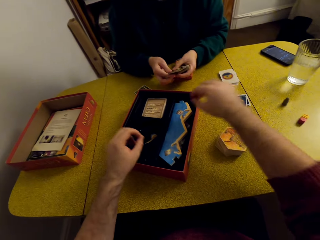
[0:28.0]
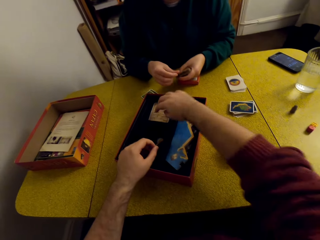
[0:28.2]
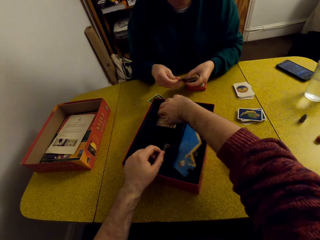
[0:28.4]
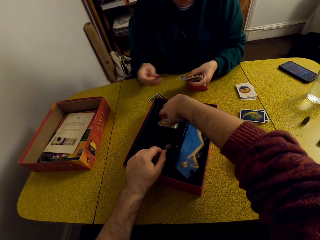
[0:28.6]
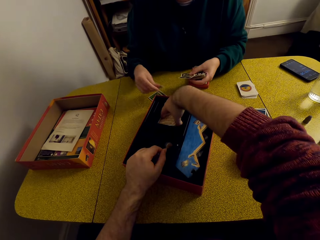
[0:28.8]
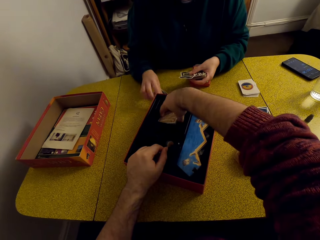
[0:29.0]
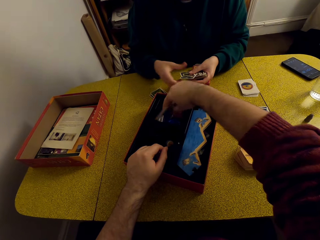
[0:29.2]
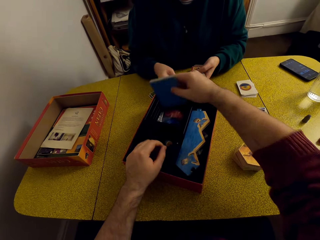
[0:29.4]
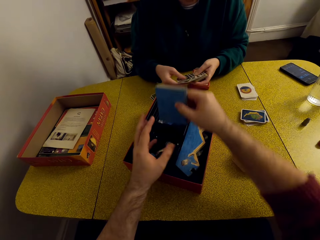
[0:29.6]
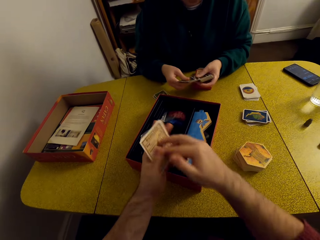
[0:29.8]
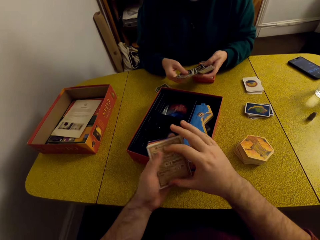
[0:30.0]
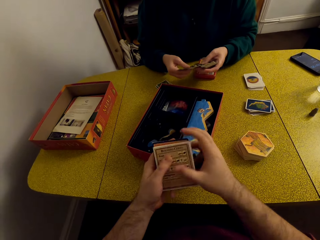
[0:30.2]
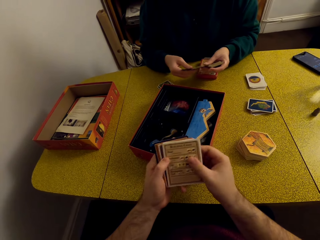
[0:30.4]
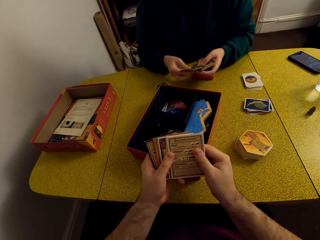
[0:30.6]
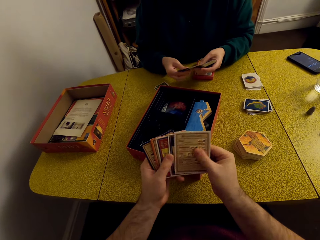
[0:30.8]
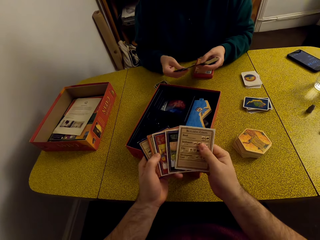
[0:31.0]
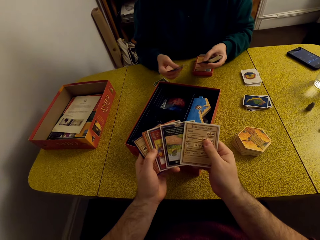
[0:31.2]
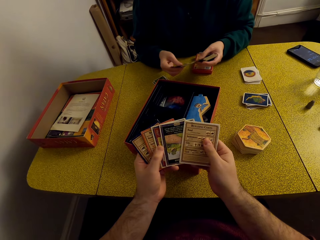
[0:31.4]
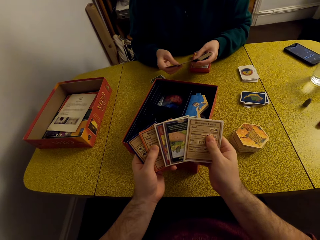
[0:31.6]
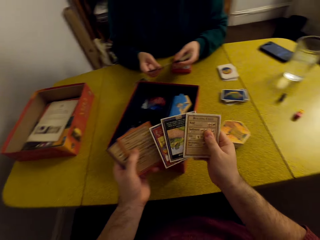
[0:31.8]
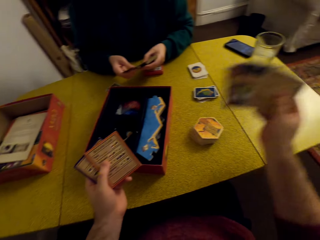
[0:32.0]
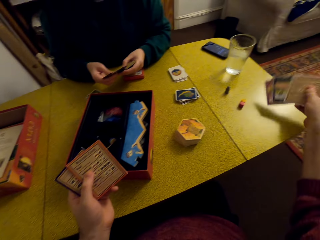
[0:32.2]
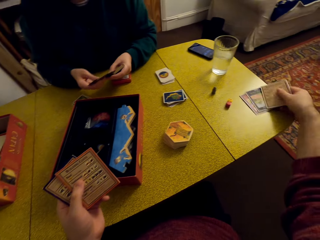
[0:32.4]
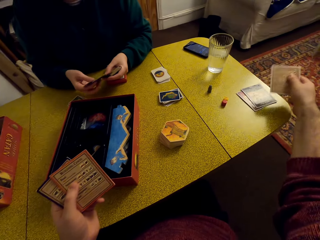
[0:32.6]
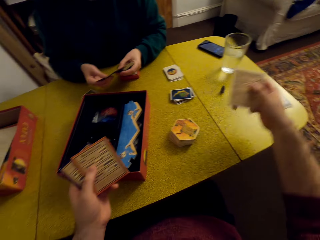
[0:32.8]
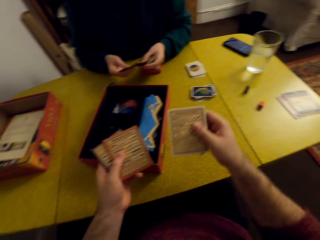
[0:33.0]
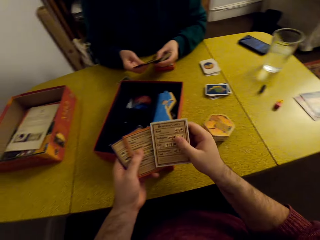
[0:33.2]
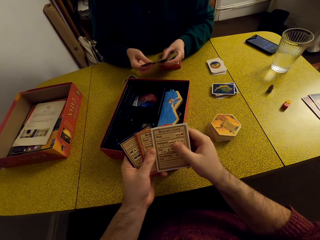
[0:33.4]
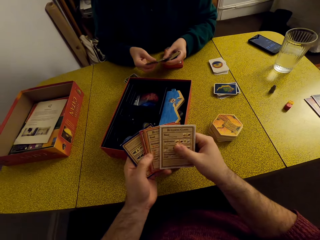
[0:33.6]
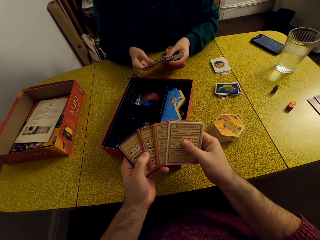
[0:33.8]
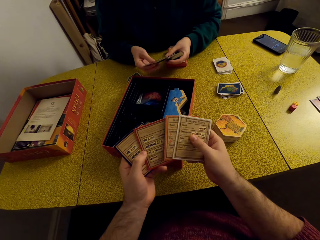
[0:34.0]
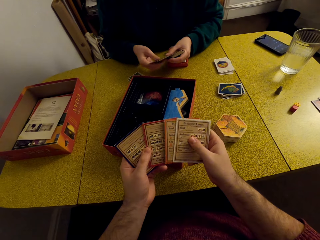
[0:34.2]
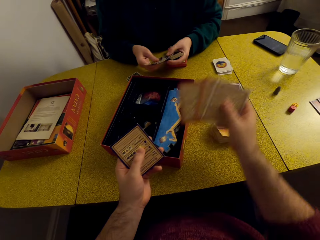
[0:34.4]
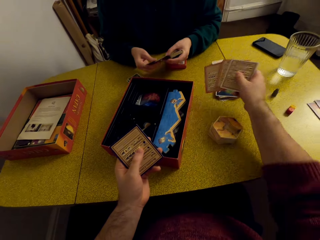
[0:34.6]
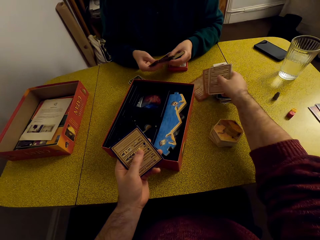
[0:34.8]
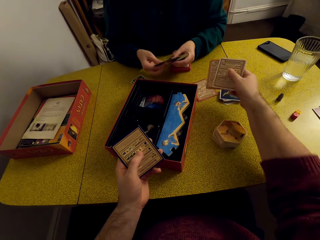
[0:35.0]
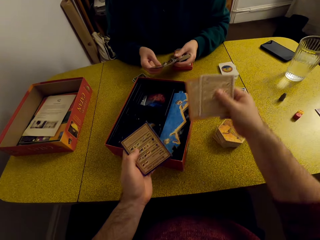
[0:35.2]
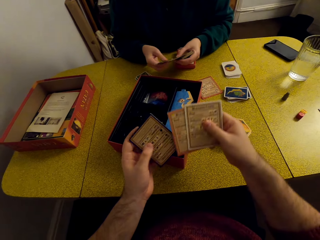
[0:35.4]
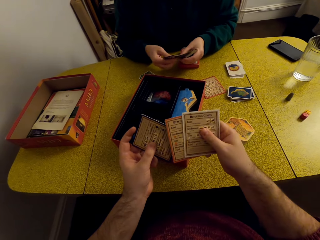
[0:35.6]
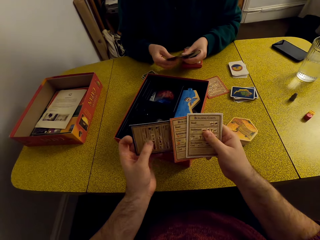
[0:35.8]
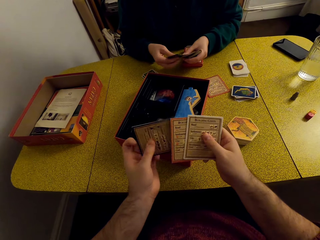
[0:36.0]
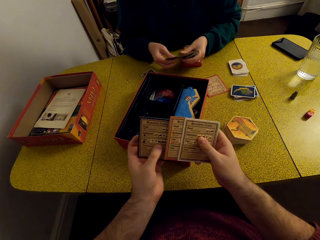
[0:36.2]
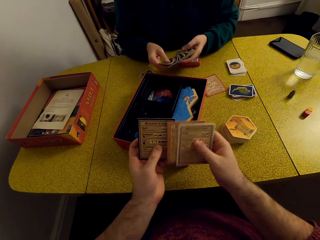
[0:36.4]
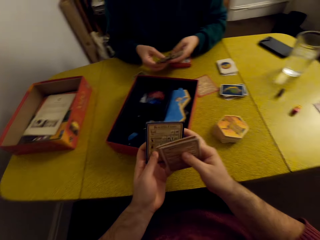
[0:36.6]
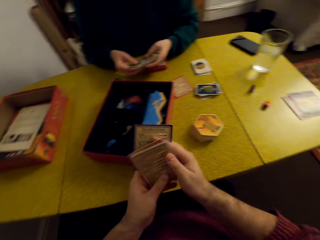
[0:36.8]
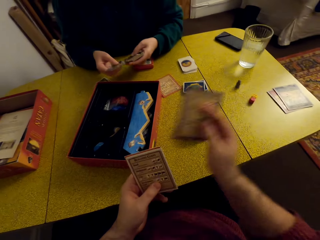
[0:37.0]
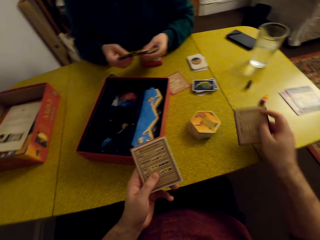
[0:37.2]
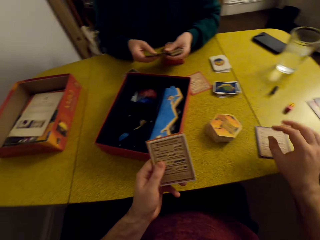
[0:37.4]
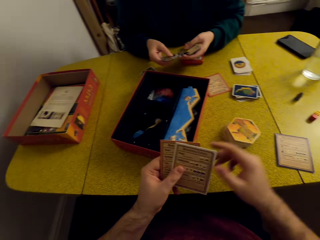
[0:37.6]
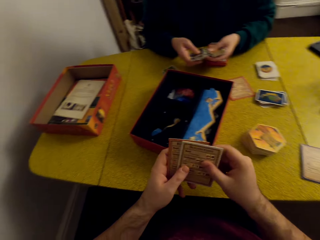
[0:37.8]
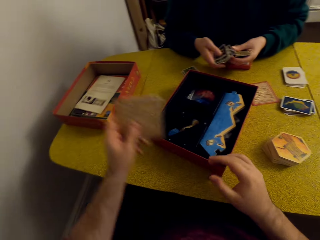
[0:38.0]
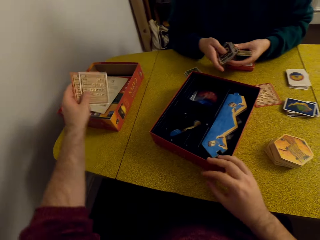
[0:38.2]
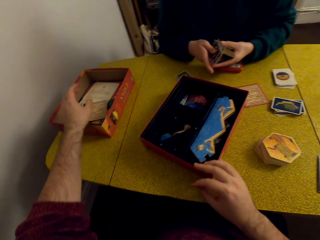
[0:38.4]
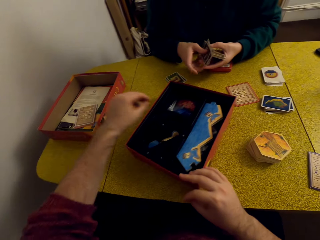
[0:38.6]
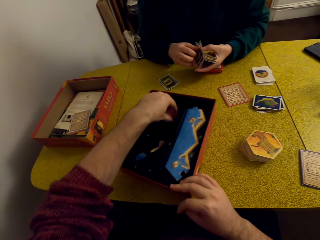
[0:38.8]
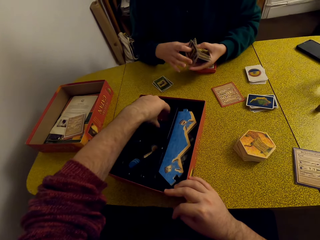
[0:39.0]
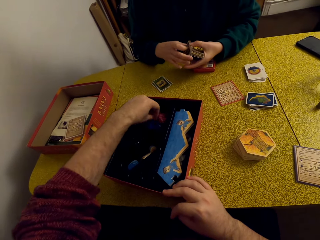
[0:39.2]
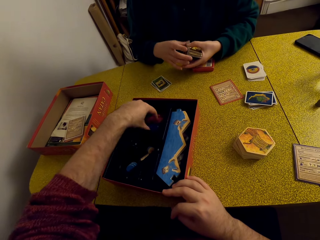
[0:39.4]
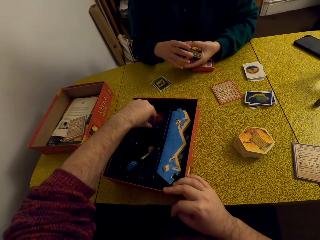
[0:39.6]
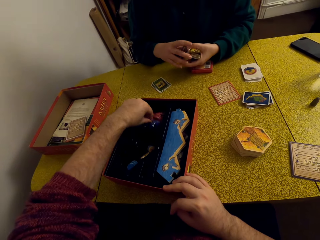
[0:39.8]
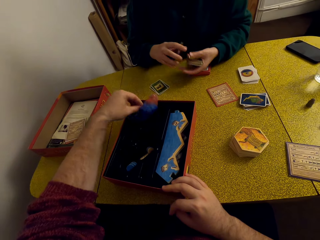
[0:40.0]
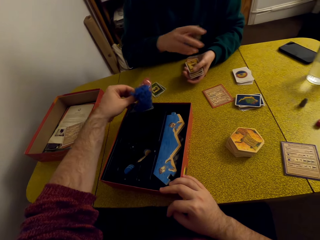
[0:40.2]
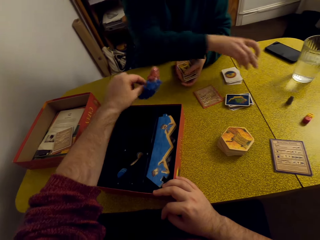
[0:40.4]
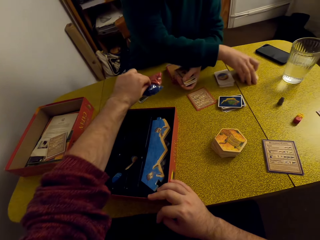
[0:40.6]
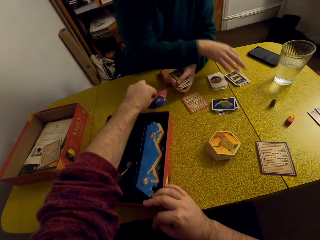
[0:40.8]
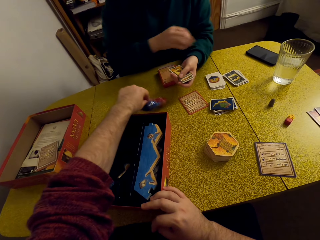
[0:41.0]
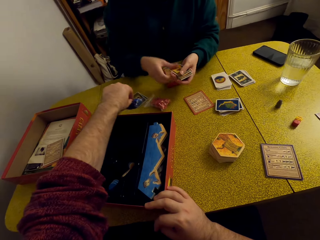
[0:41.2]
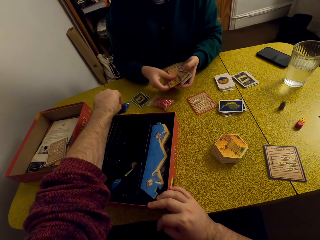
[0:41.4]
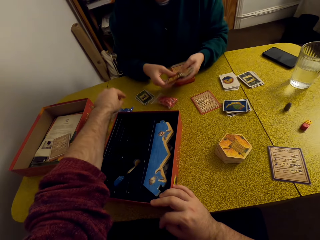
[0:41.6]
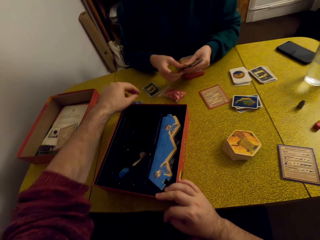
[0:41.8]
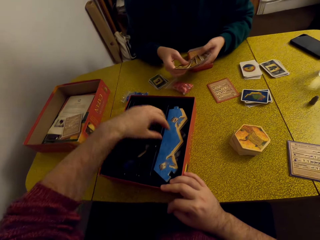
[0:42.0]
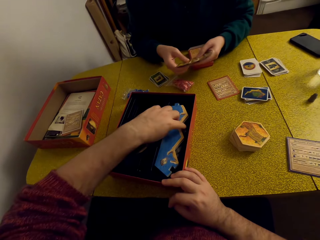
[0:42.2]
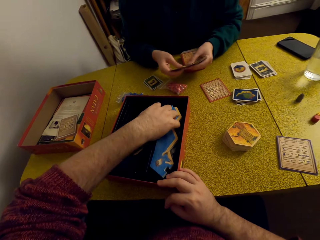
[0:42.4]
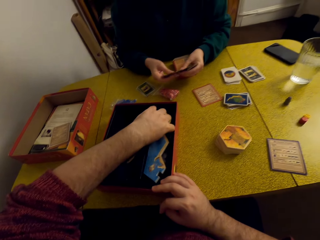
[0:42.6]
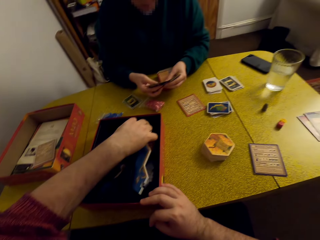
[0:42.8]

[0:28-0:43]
A woman picks out a card from her deck. The camera wearer picks up the building costs cards from the box. The woman places the card on the table and shuffles the cards. The camera wearer talks to the woman. He separates the cards and places the building costs cards on the table. He separates the cards. He places the card on the table. He talks to the woman. He moves the card to the table. He drops the other cards in the box. He pulls the box towards himself. He unloads the box. He picks up something. The woman places the cards on the table. The camera wearer places something on the table. The woman shuffles the cards. The camera wearer unloads the box.

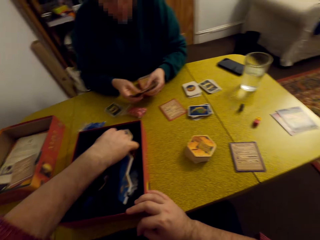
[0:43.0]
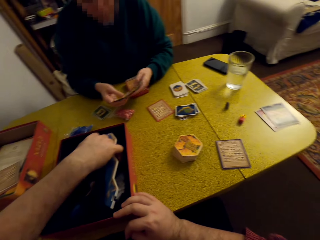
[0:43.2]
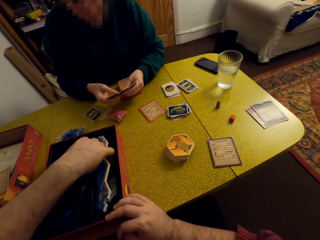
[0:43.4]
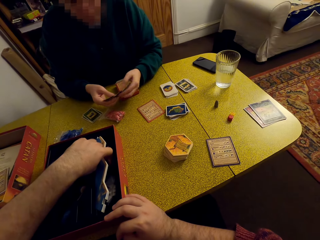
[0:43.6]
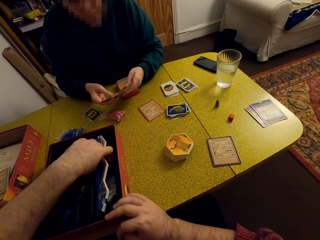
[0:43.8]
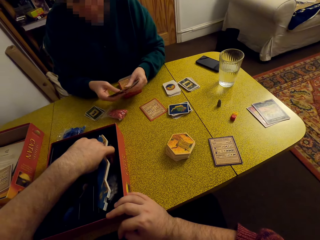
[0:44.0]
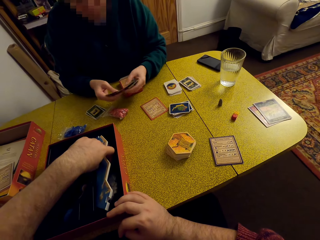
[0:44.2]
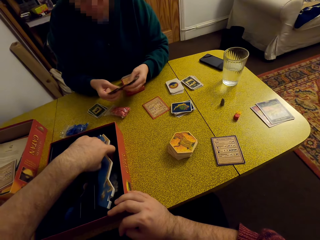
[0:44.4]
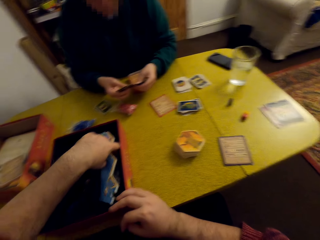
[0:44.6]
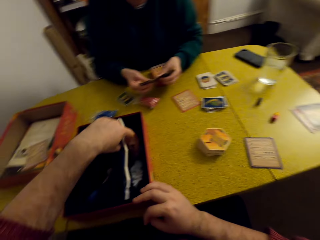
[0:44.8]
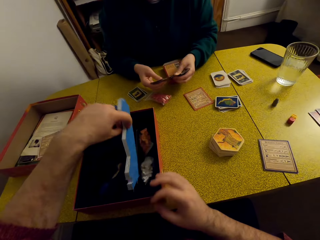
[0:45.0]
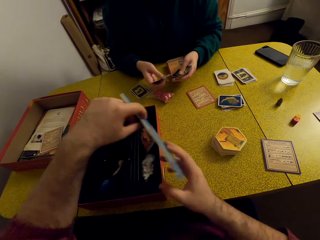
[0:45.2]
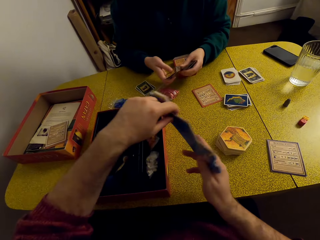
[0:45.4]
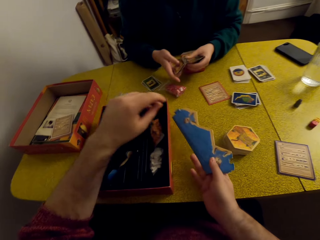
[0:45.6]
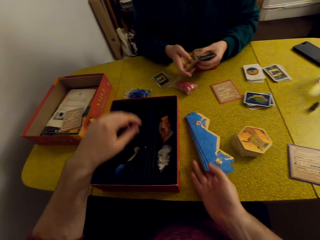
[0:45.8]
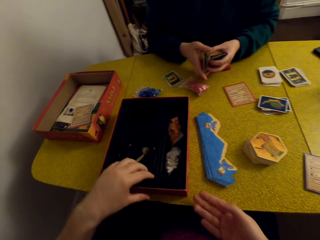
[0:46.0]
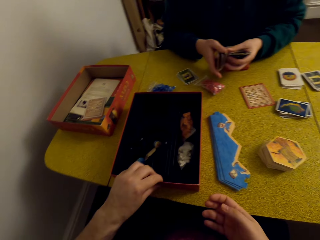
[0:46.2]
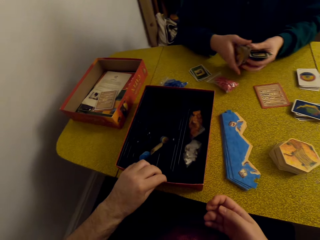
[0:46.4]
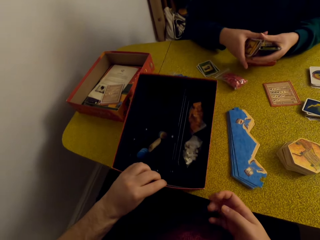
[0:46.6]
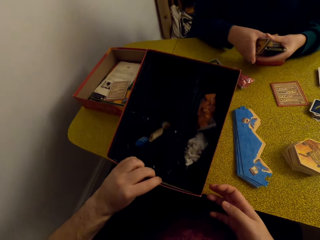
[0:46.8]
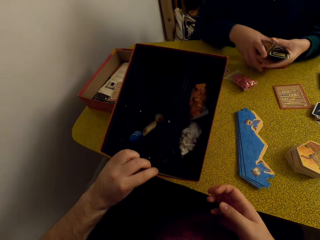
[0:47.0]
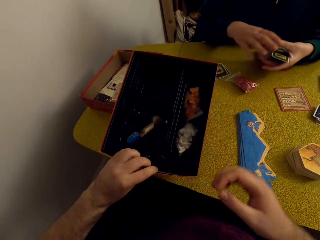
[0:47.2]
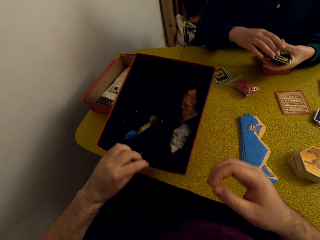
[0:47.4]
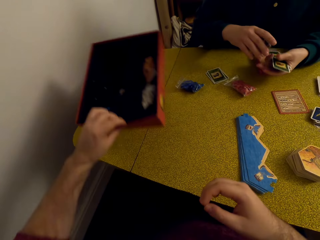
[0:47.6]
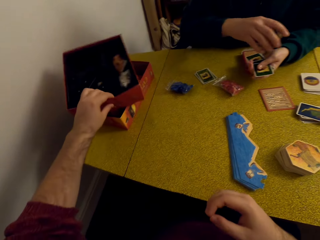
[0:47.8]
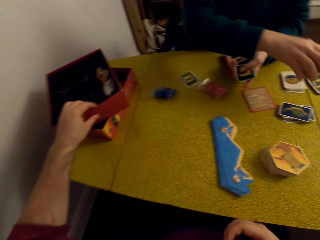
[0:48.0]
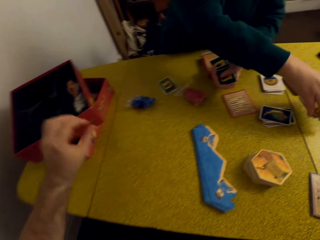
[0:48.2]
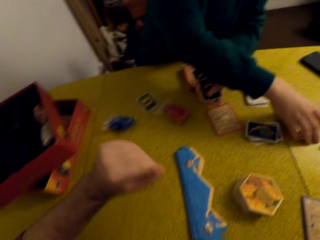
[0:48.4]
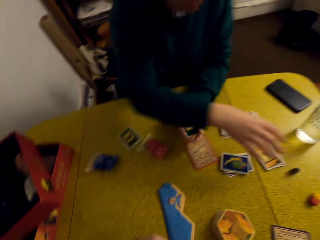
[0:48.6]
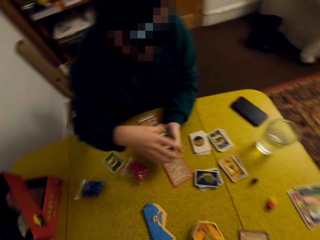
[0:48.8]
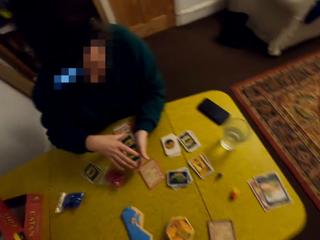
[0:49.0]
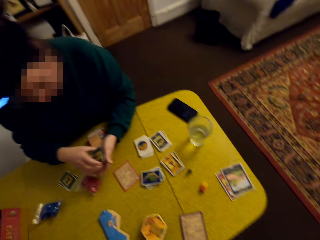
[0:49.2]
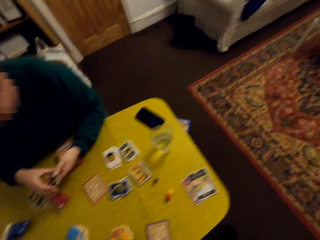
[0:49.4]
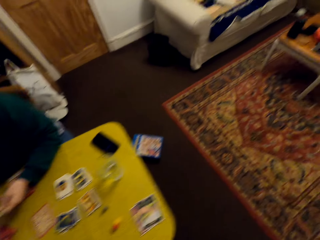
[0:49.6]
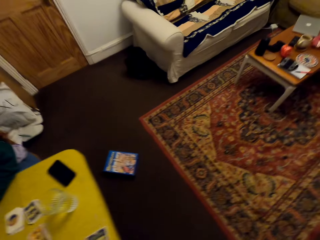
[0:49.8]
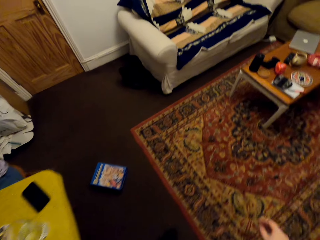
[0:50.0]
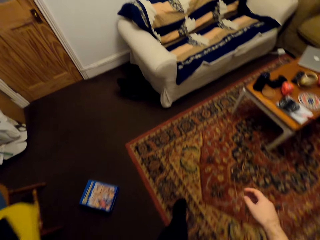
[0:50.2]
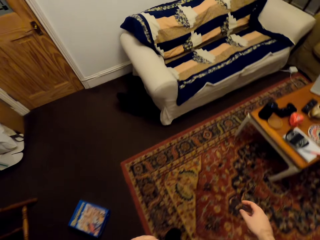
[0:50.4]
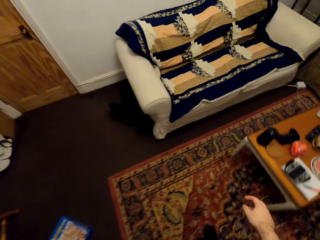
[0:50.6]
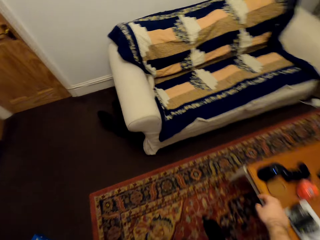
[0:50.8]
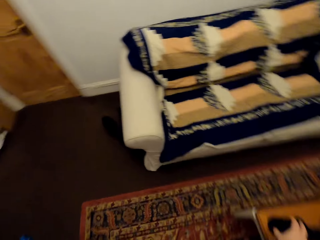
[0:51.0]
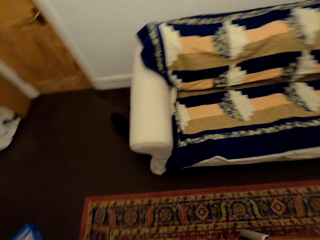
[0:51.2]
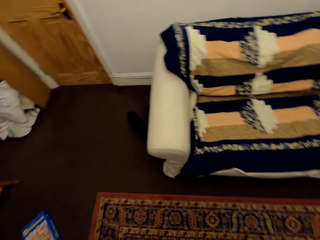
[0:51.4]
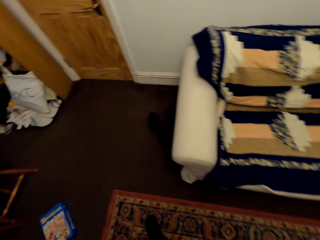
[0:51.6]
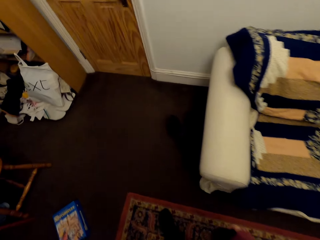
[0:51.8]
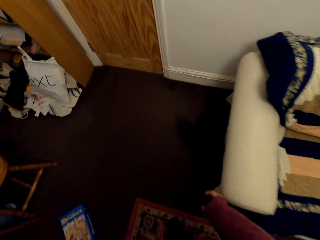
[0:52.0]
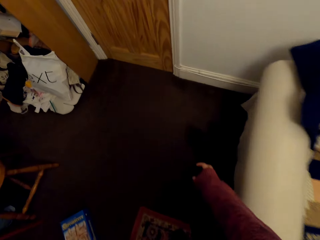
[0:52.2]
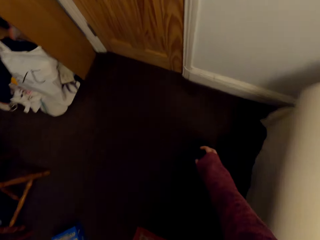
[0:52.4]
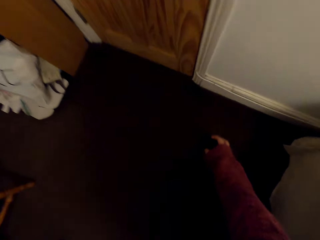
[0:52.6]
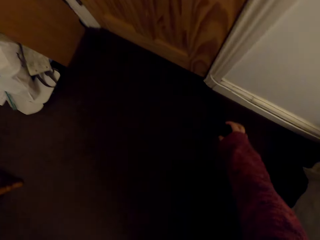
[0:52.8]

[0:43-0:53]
The camera wearer picks up the sea frame pieces from the box. They place the sea frame pieces on the table. They pick up the box. They talk to a woman. The camera wearer places the box on top of another box. They stand up, walk towards the table, and pick up a speaker. They walk towards the wall.
